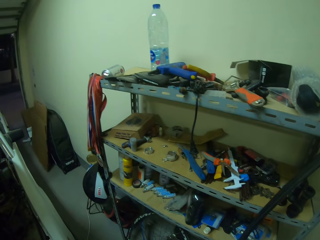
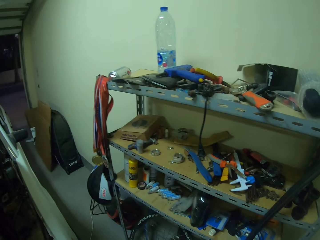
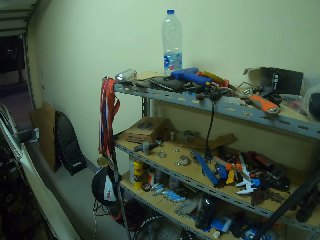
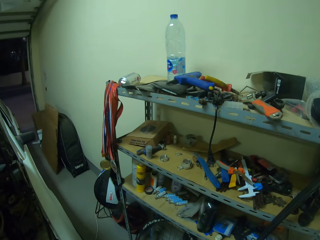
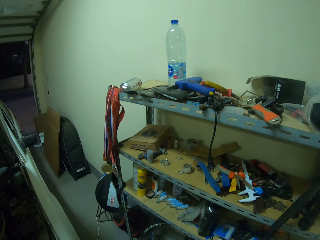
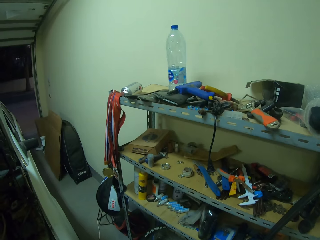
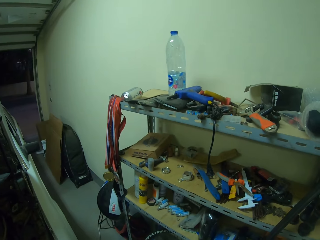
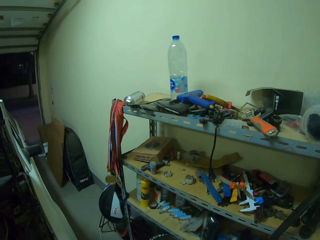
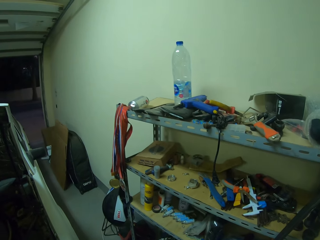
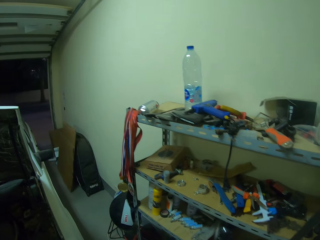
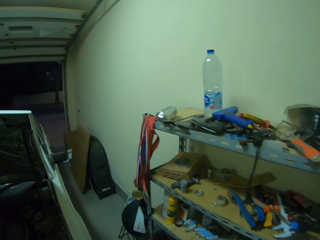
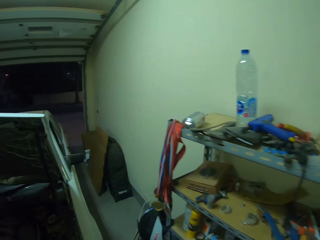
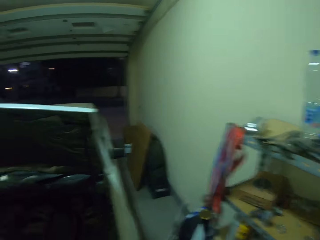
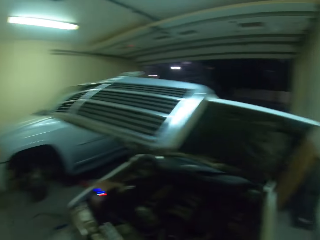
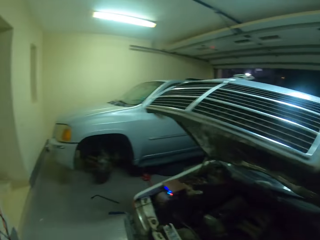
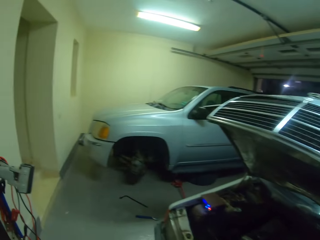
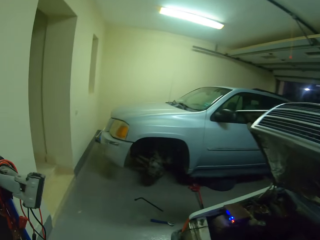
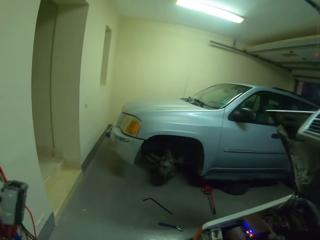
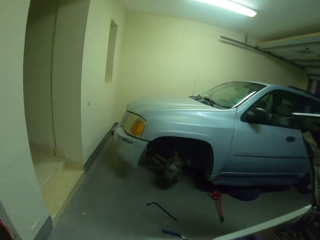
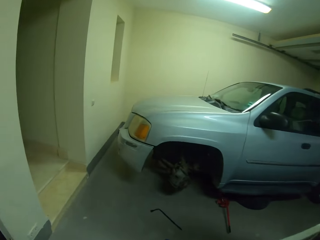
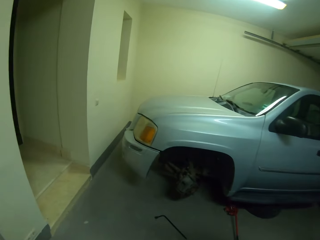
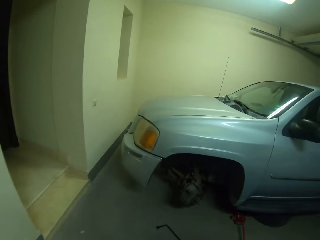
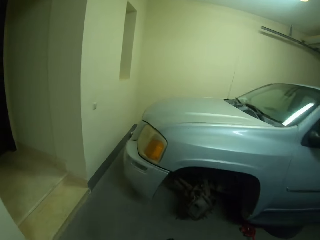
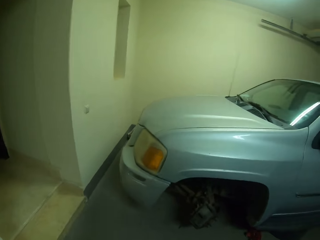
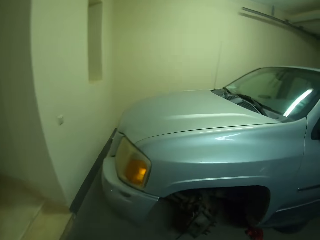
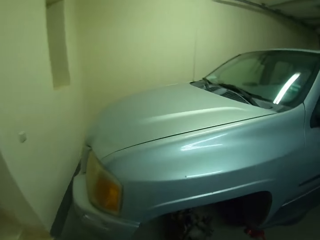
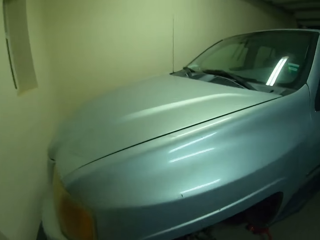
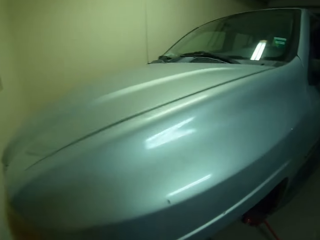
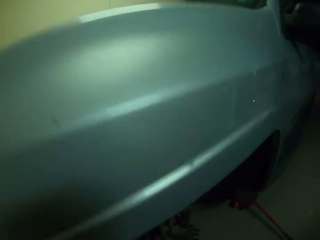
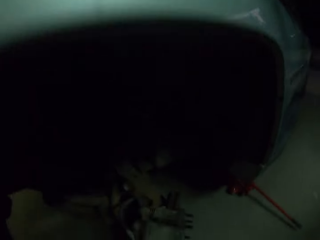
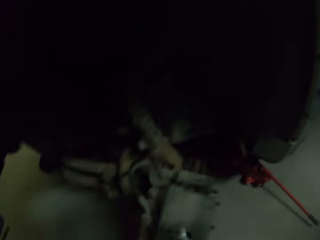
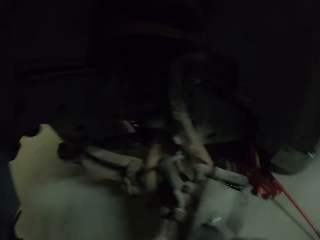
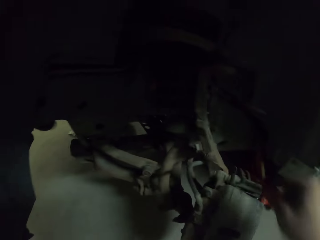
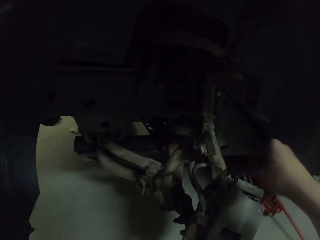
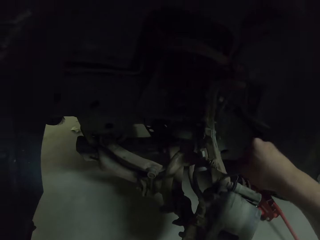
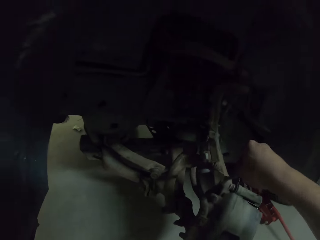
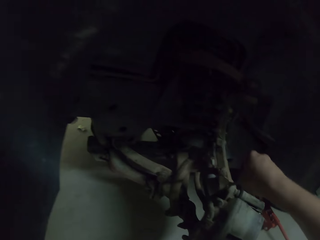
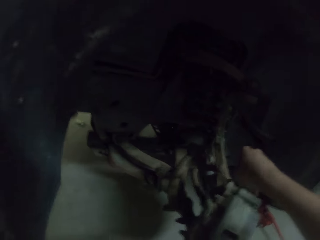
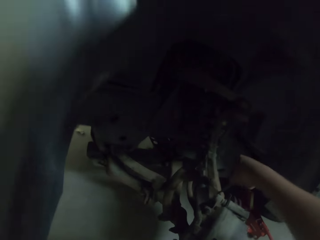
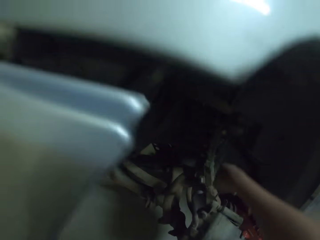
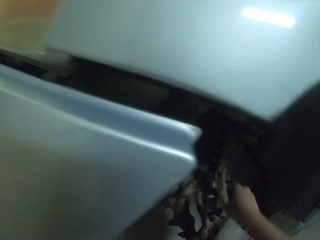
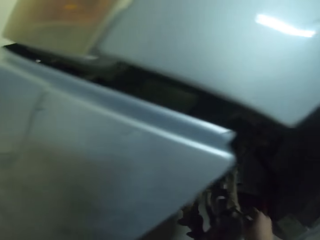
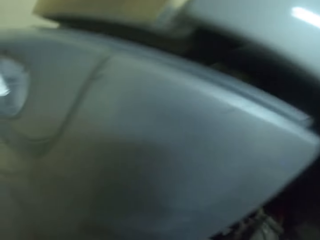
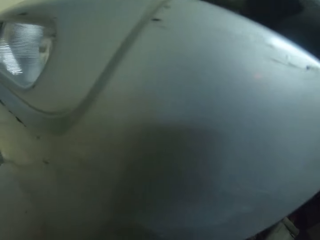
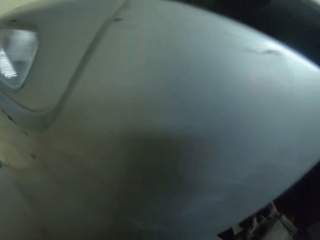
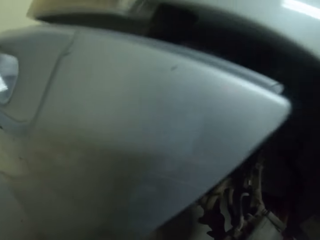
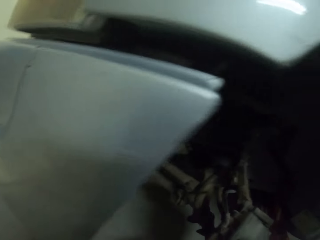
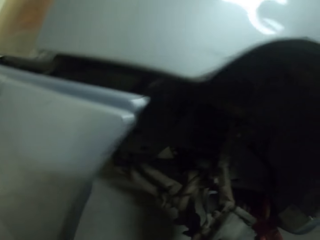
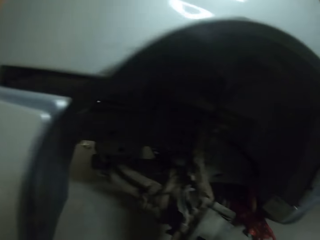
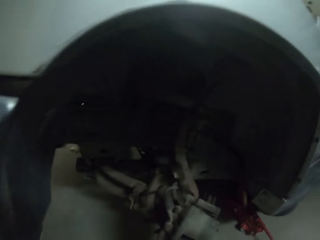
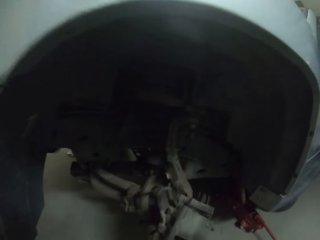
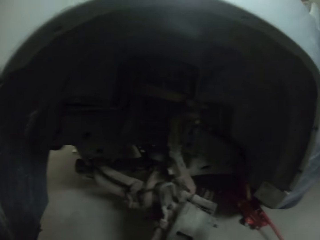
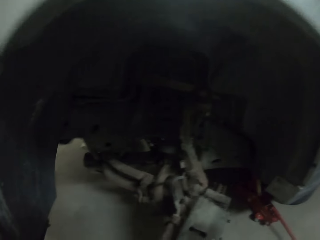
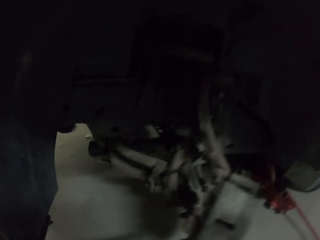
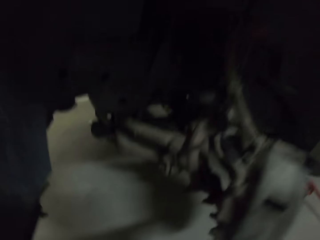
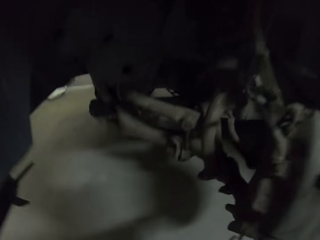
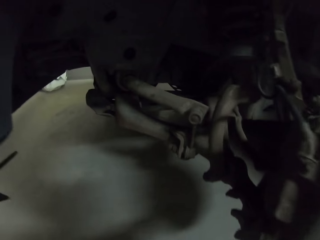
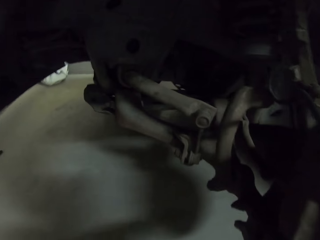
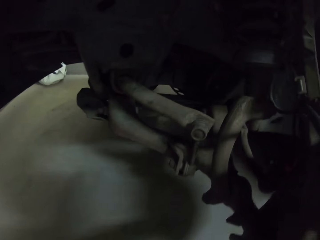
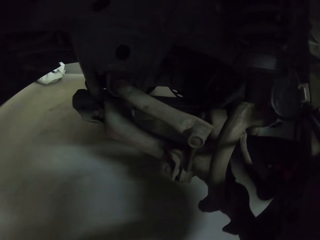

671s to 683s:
The camera wearer walks back to the car. They open the wheel rack nuts using a spanner.

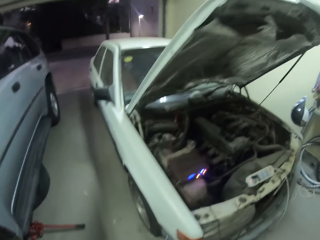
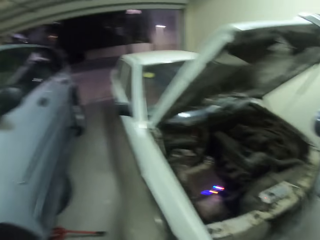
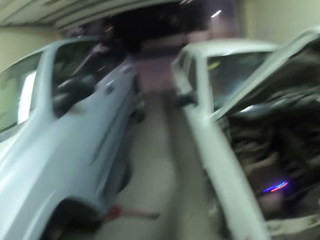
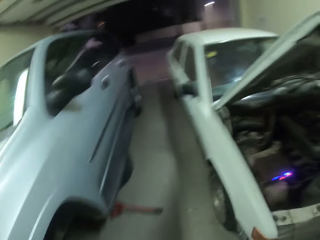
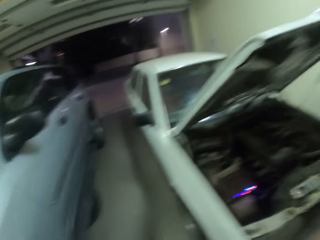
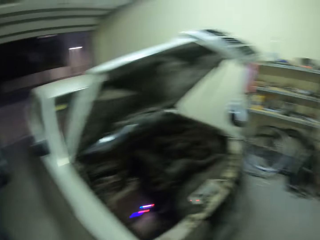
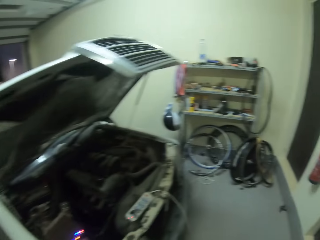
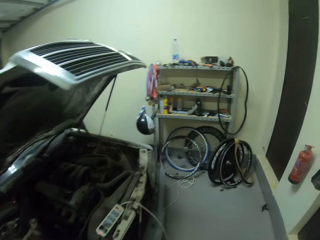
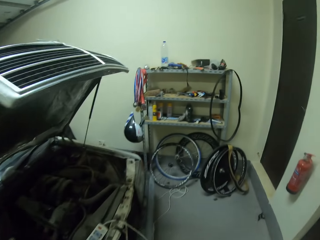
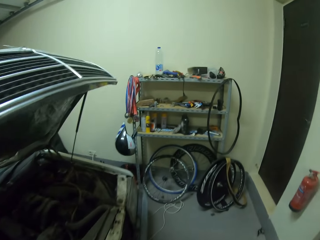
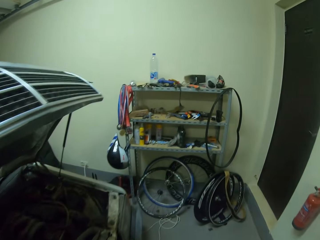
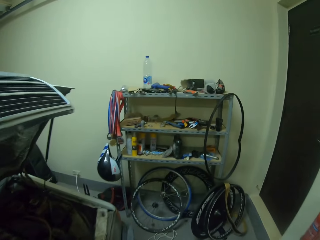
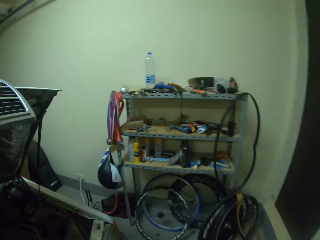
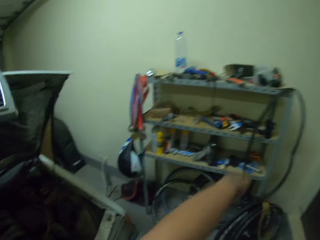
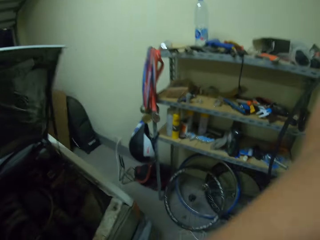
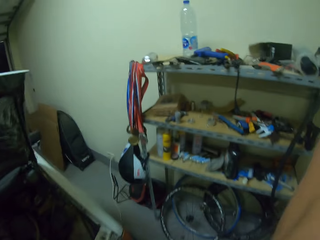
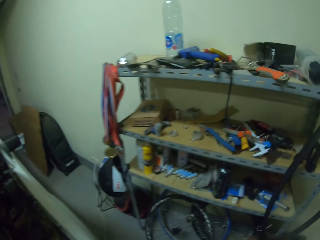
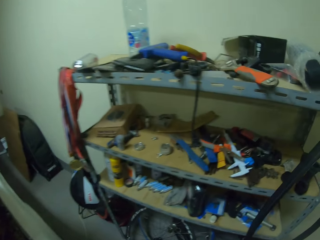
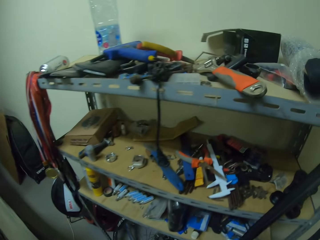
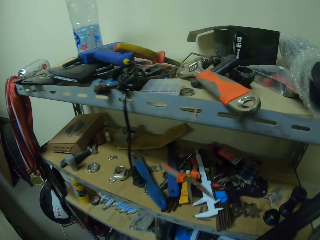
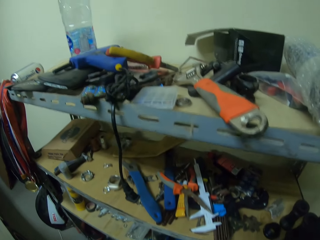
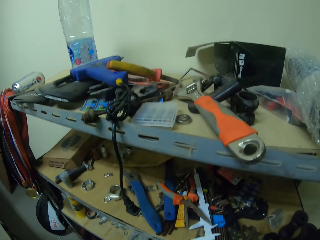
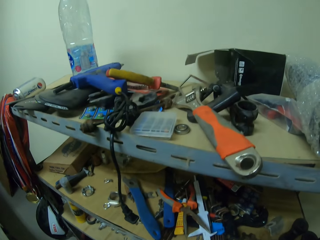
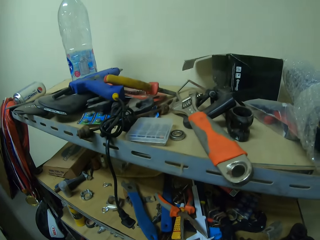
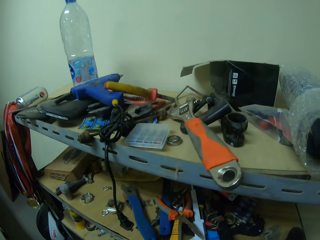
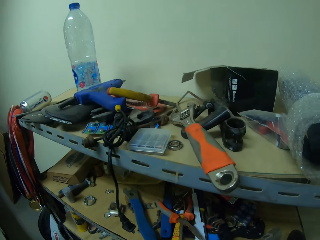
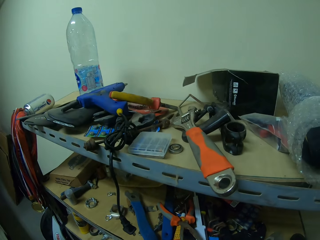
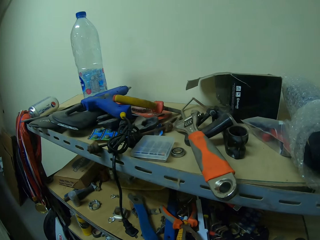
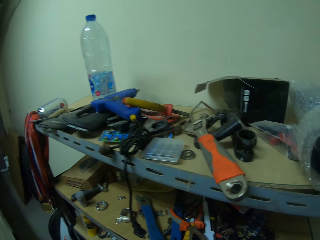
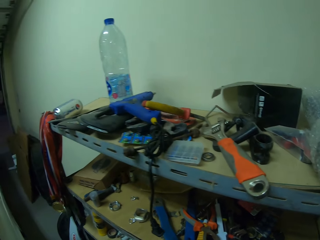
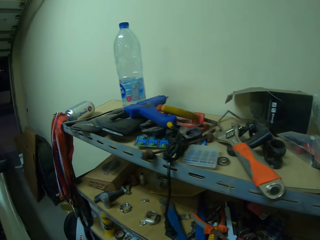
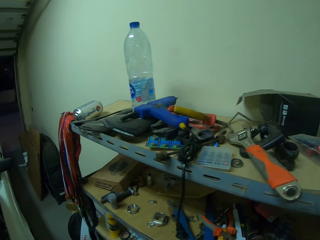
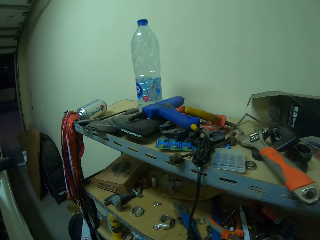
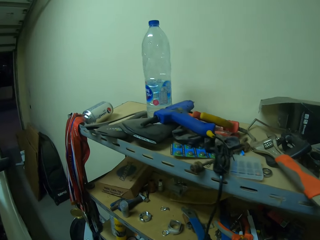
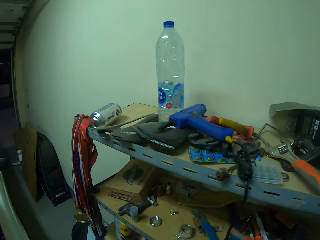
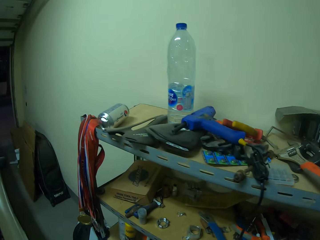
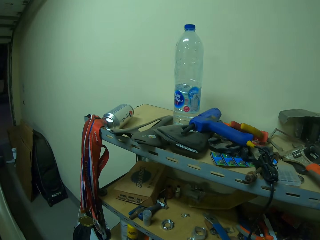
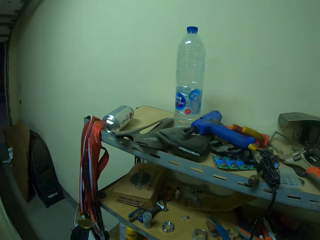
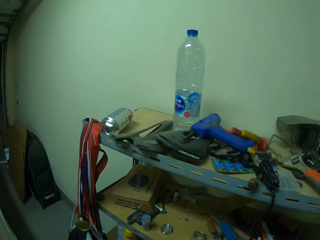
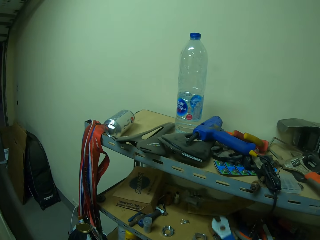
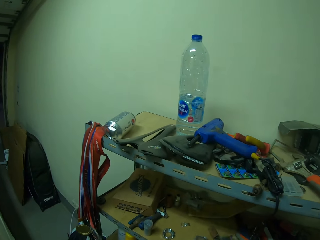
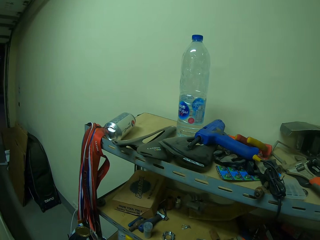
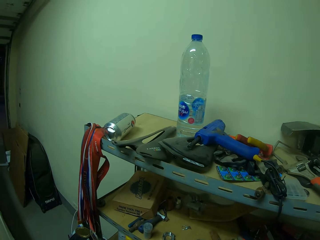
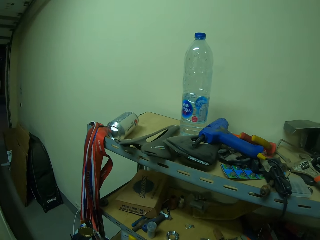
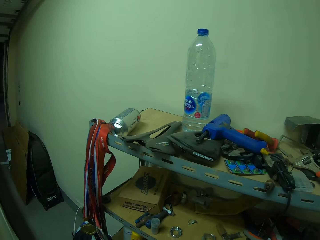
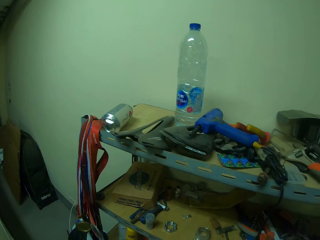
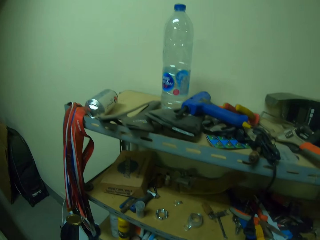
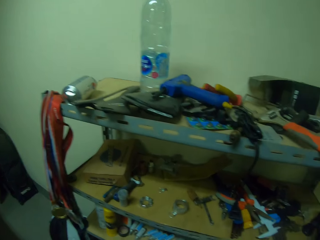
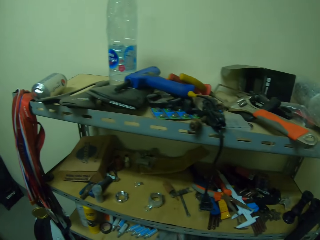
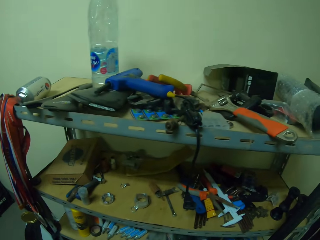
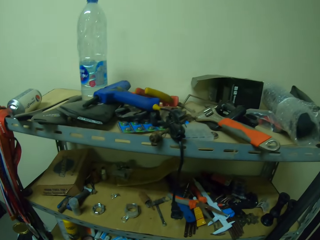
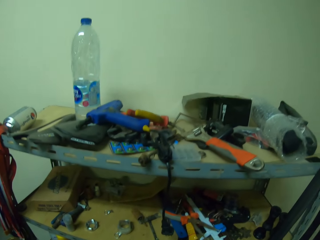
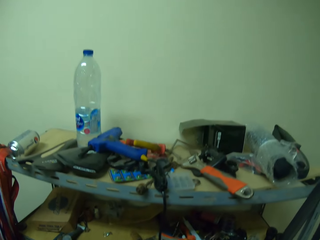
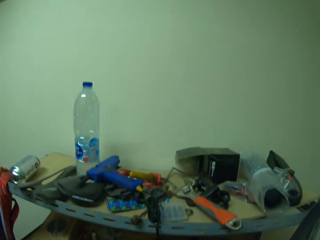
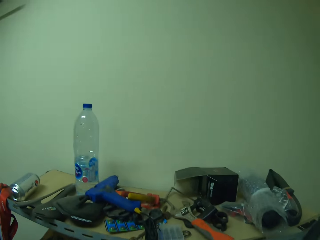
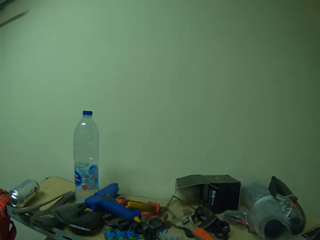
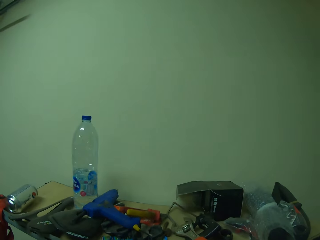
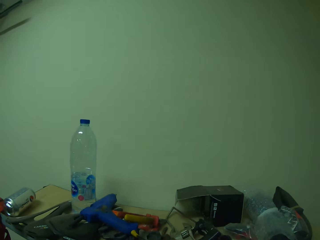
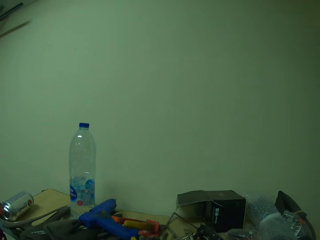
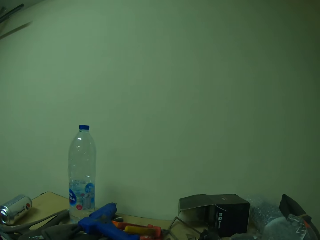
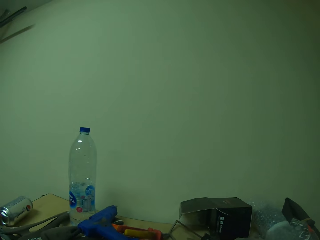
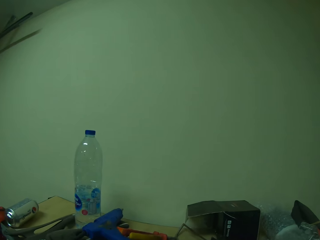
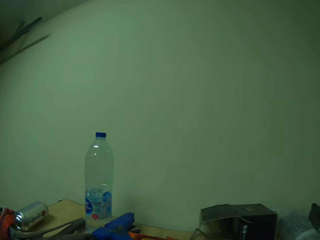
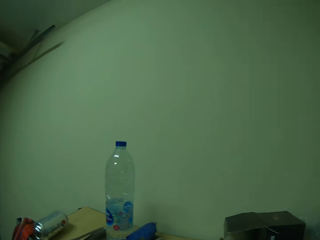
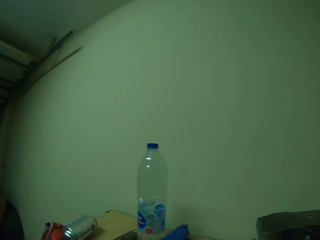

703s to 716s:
The camera wearer walks towards the cabinet. They take a different spanner at the tool holder.
